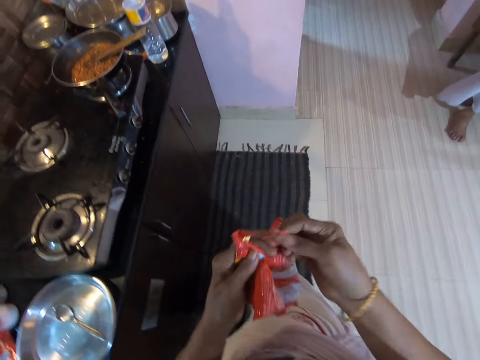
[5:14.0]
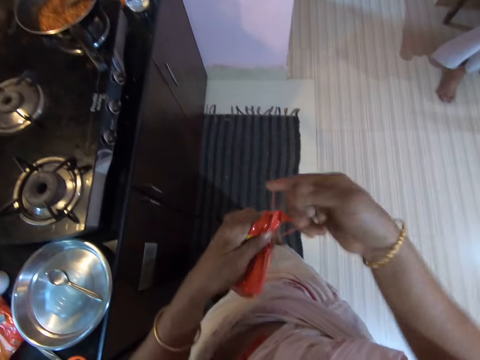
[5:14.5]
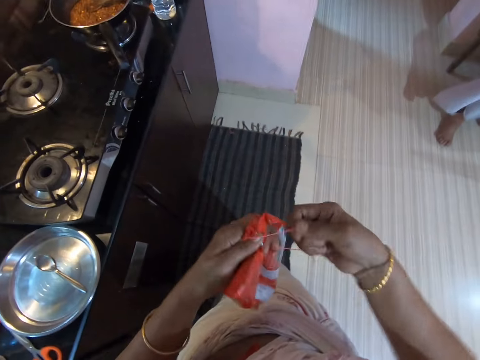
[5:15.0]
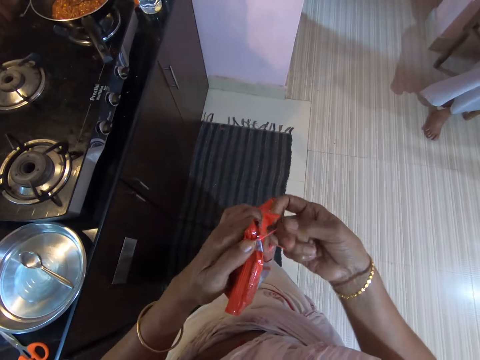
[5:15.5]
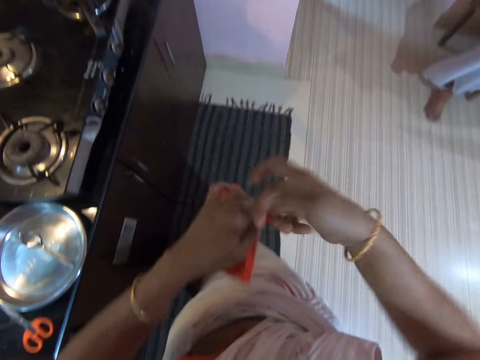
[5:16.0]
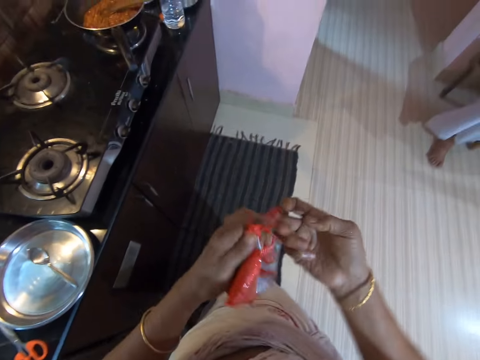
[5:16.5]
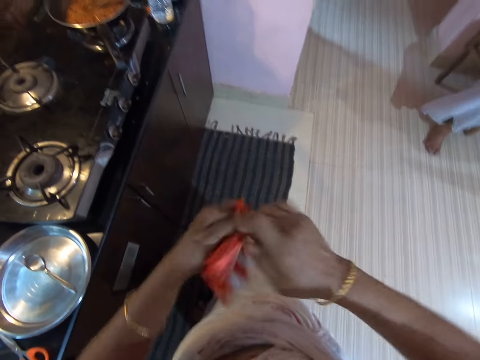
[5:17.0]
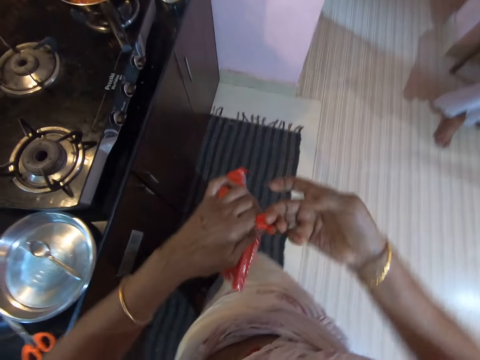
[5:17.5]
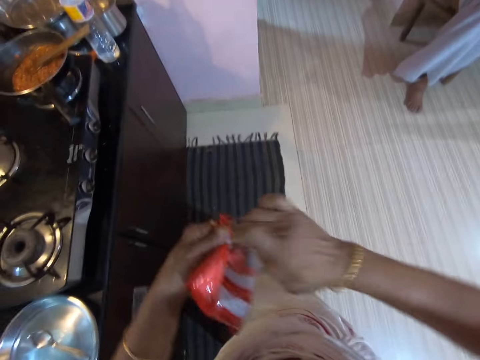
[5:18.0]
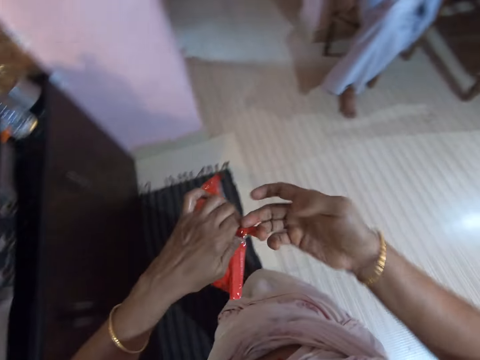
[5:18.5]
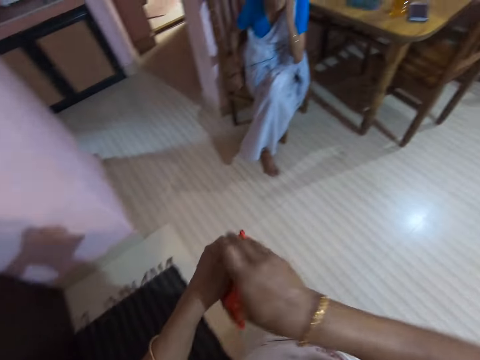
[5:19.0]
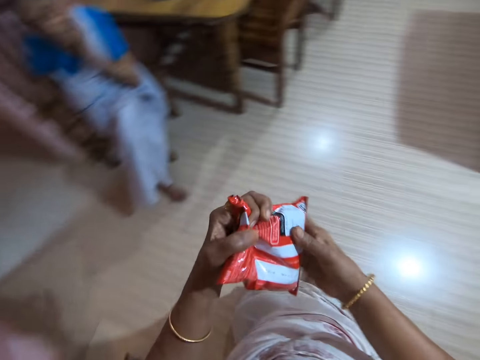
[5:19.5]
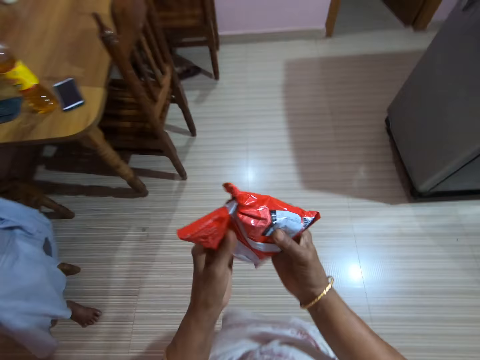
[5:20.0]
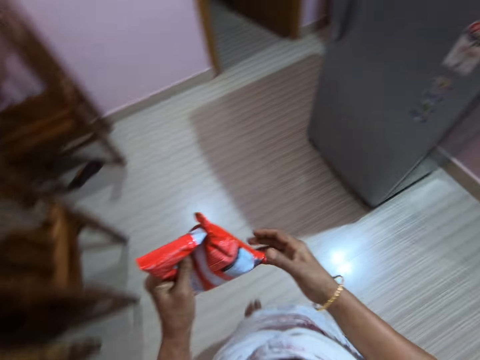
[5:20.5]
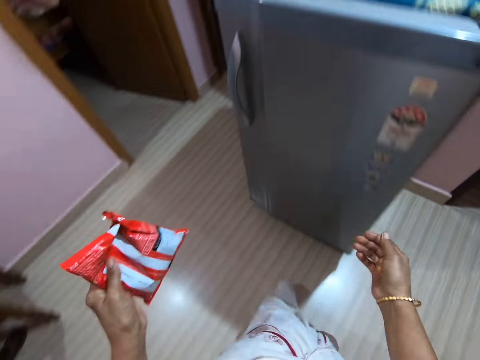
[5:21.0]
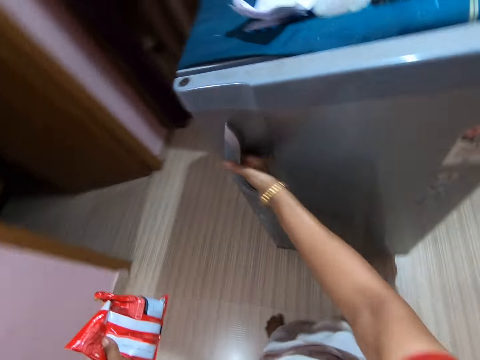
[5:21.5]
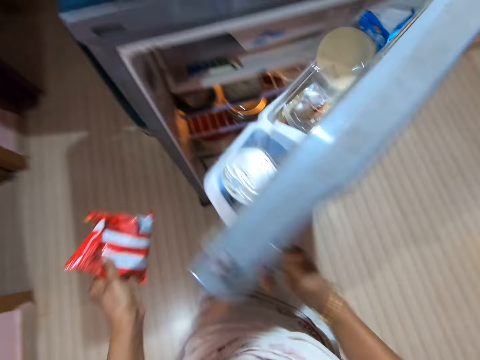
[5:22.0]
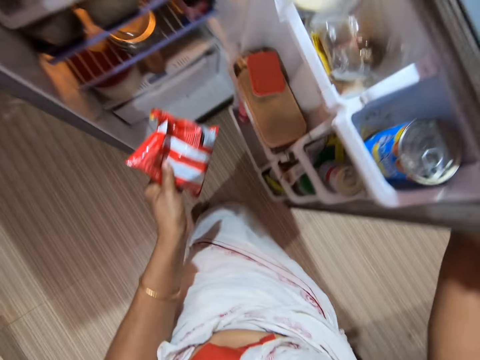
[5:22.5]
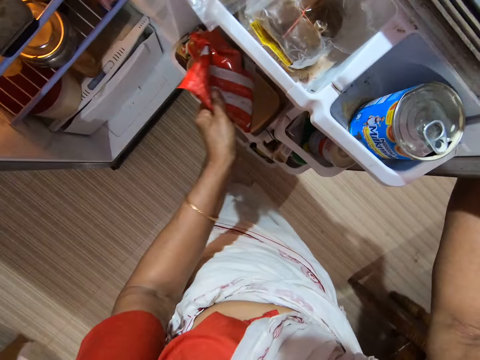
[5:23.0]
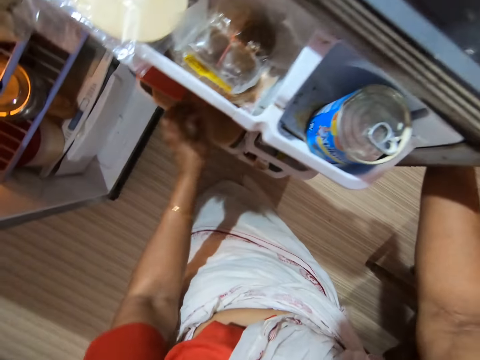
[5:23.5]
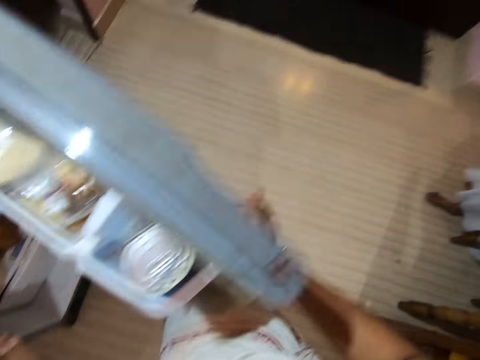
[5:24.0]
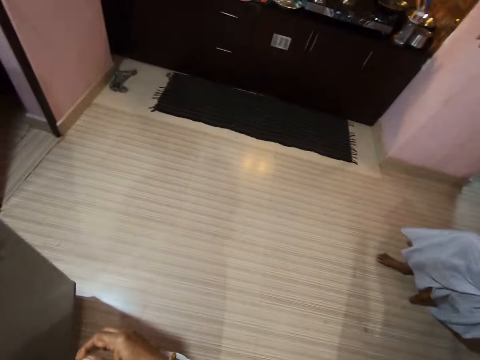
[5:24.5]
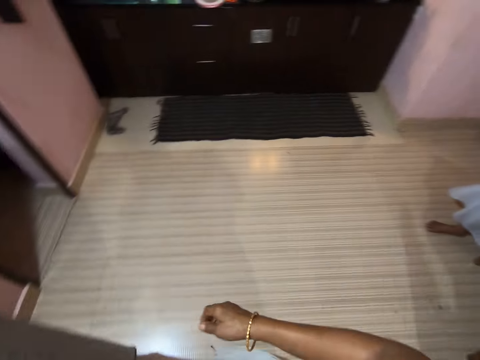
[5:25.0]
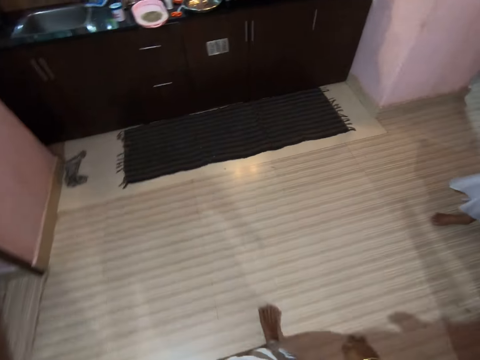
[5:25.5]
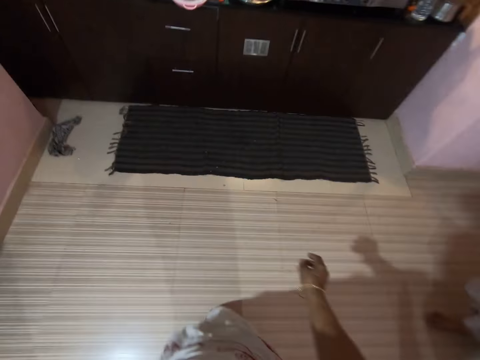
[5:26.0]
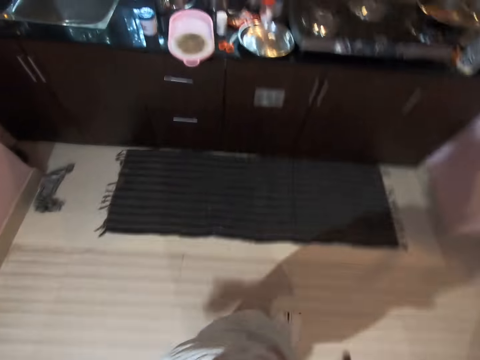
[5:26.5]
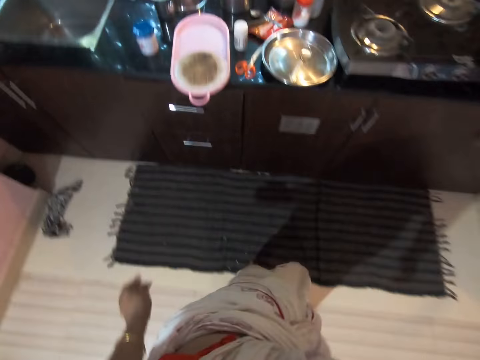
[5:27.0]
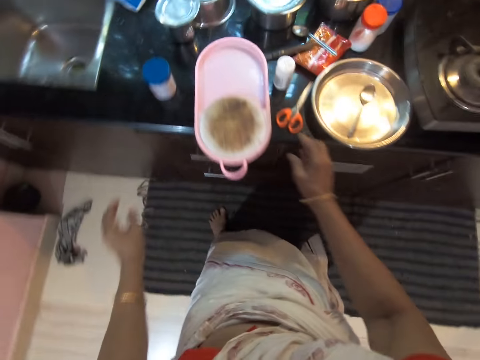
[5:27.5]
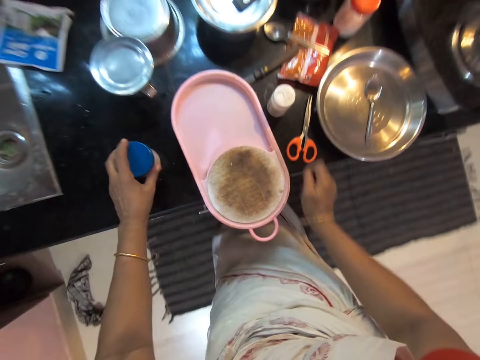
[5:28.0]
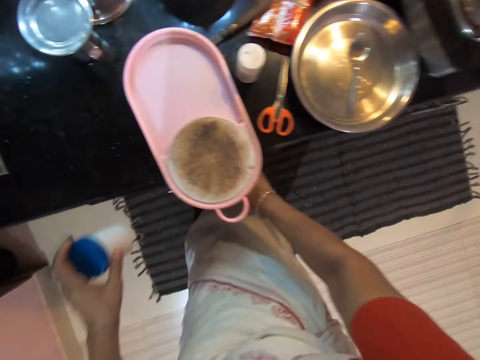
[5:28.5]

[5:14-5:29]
The camera wearer binds the red packet with a rubber band. A person talks to the camera wearer. The camera wearer walks across the kitchen. They open the fridge. They put the red packet in the fridge. They close the fridge. They talk to the person. They walk across the kitchen. They pick up a plastic container.

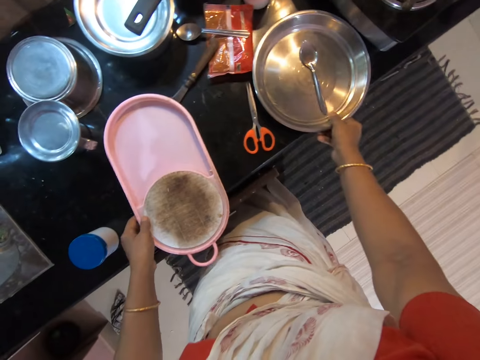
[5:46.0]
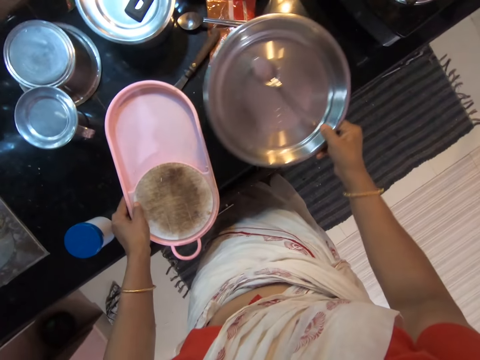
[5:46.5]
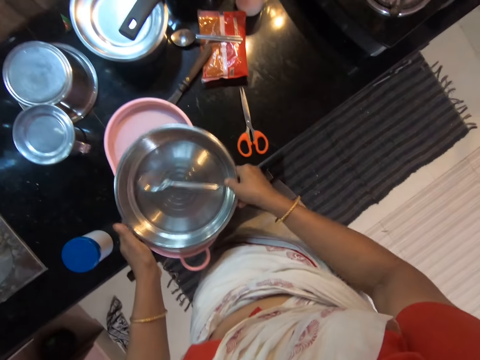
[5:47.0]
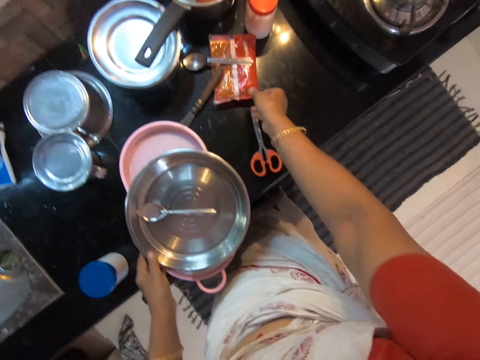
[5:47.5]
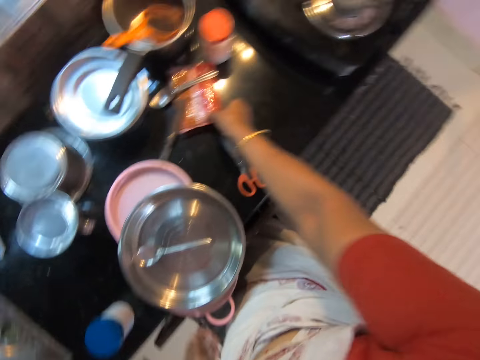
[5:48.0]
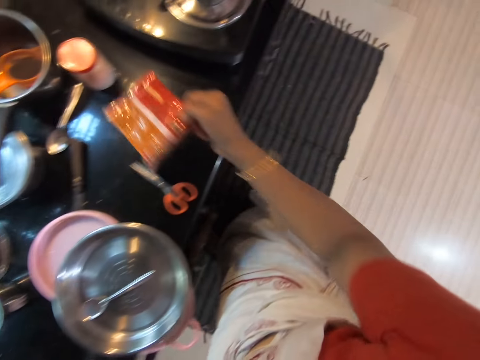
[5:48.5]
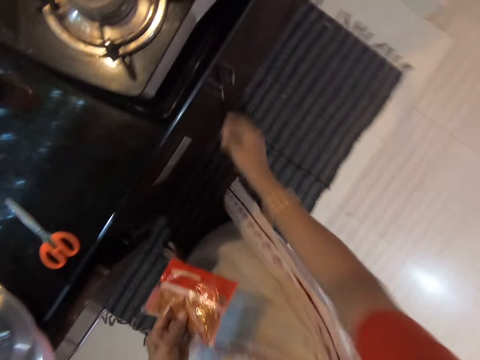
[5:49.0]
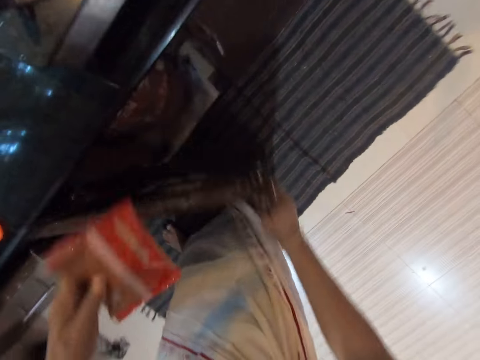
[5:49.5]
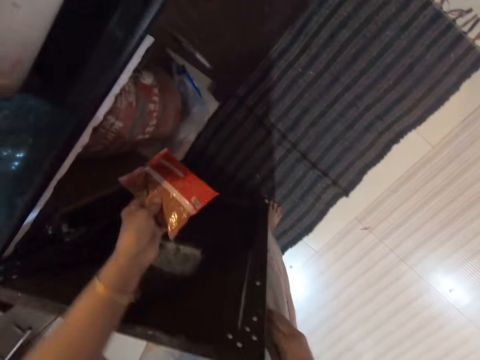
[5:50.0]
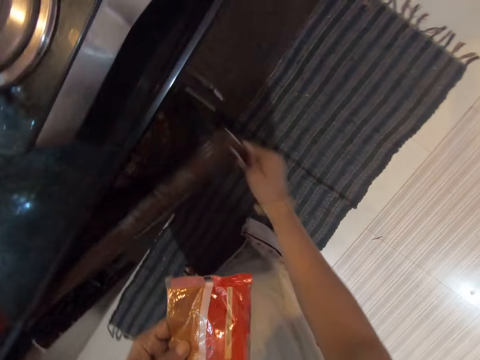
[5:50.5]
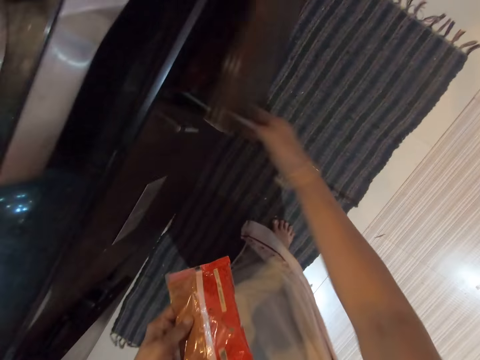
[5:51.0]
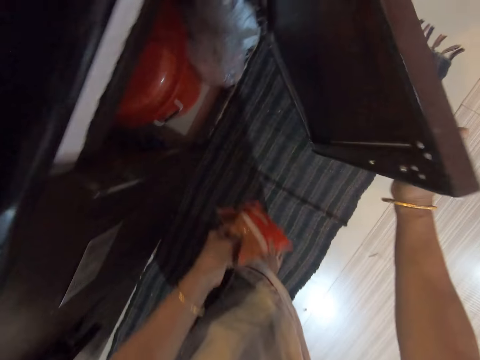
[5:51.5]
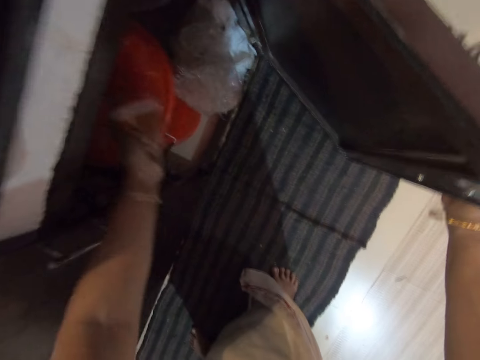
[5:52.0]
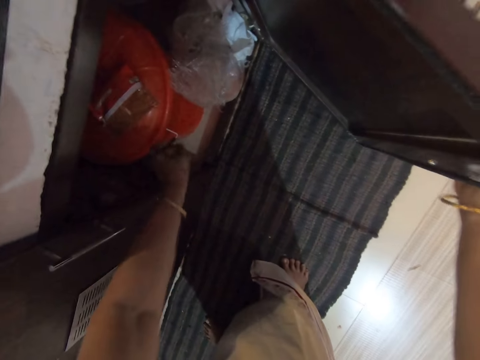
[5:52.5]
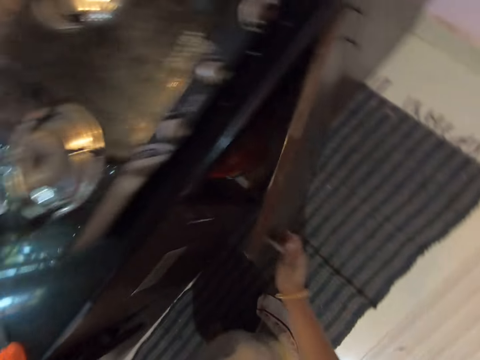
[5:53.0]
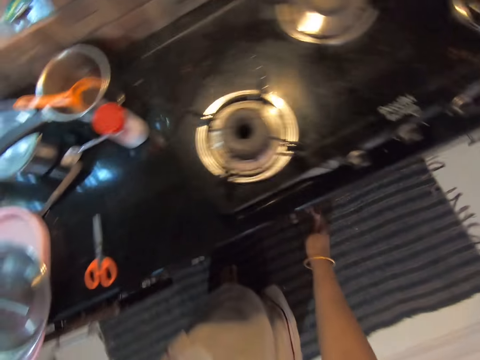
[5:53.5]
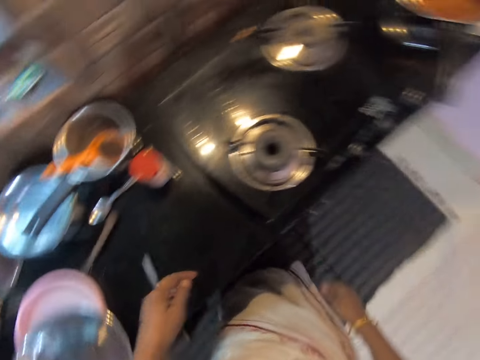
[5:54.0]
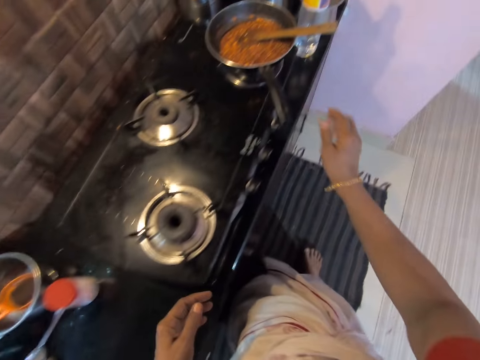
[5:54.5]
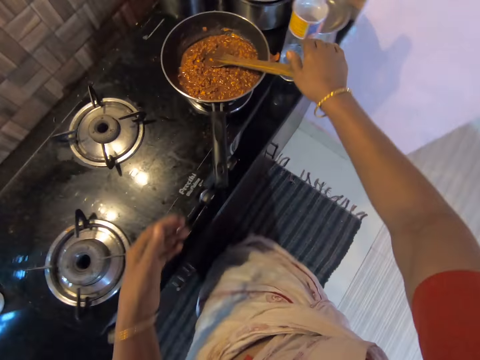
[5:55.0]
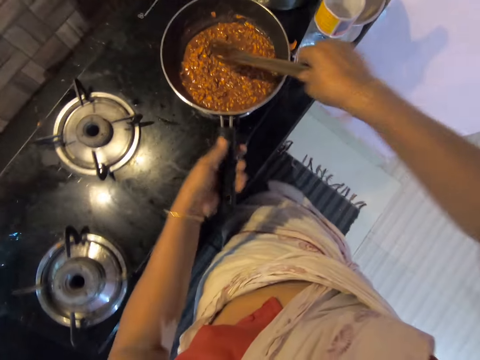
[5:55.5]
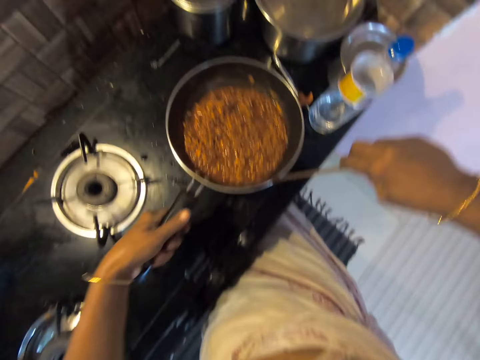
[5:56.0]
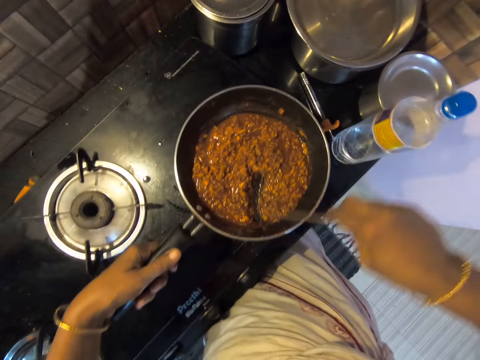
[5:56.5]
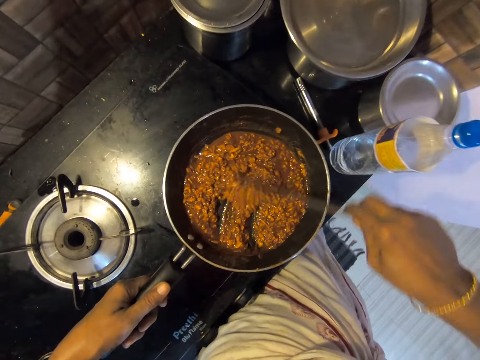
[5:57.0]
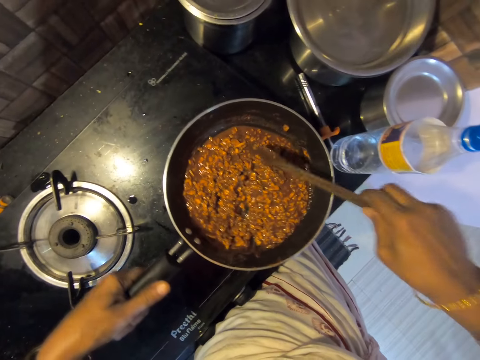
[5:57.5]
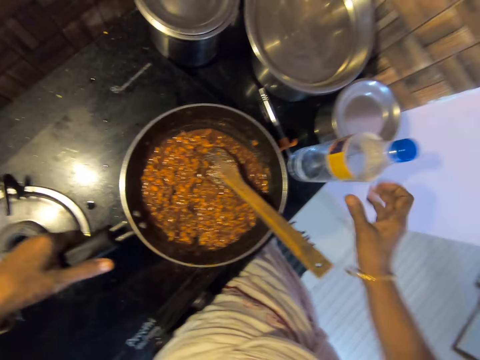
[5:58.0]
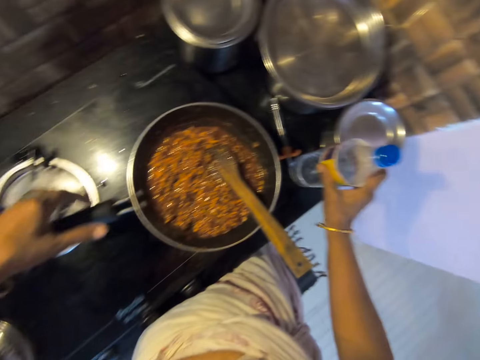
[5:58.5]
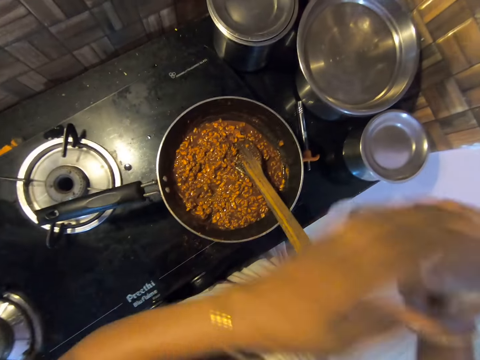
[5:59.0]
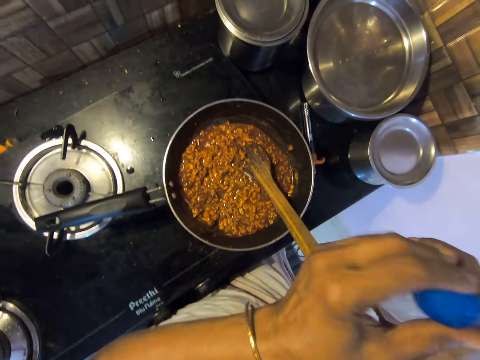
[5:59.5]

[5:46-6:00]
The camera wearer holds the plates. They put the plates together. They pick up the red packet. They open the drawer or cabinet. They put the red packet in the drawer. They close the drawer. They hold the wooden cooking spoon. They hold the cooking pan handle. They stir the food. They pick up a bottle of water.
